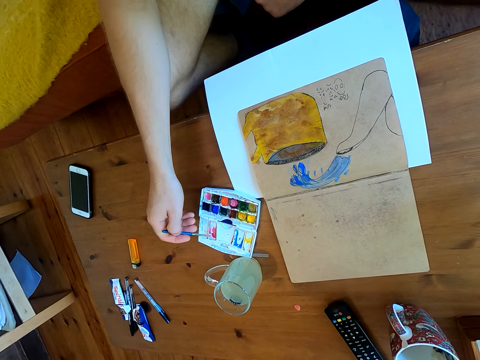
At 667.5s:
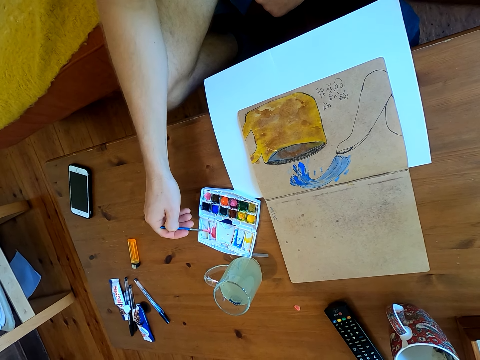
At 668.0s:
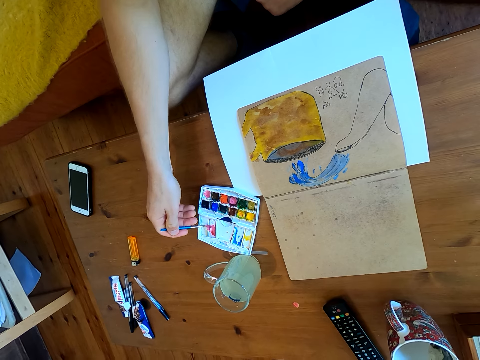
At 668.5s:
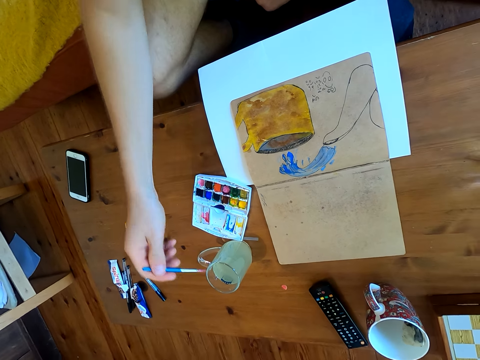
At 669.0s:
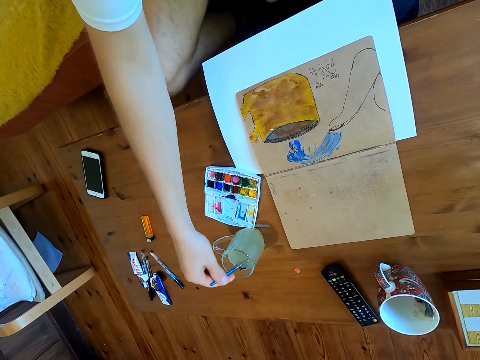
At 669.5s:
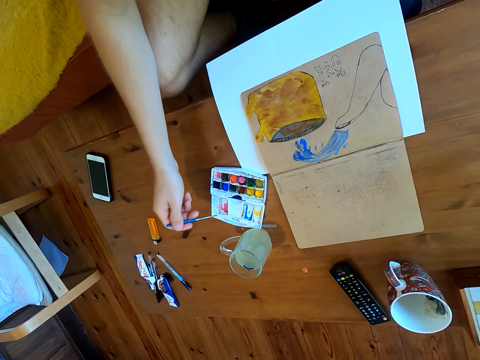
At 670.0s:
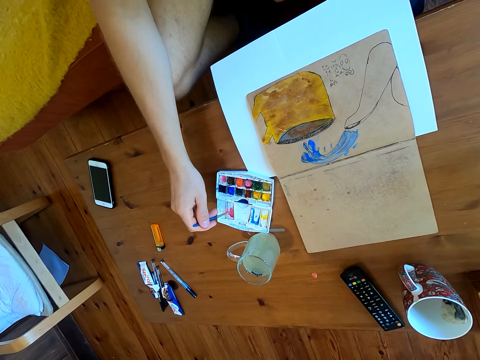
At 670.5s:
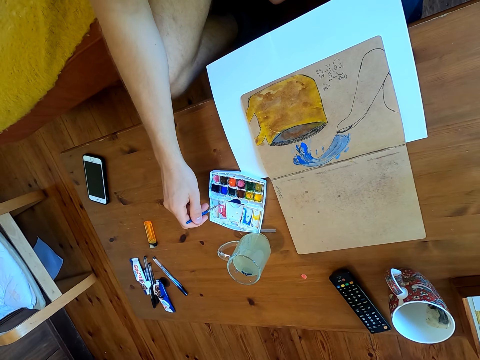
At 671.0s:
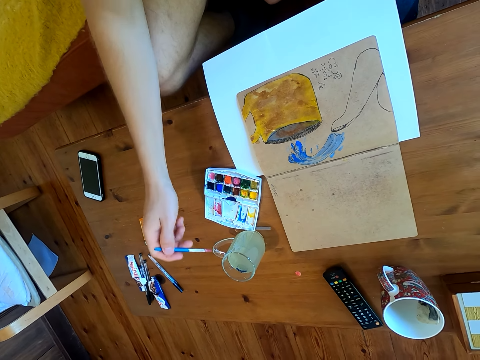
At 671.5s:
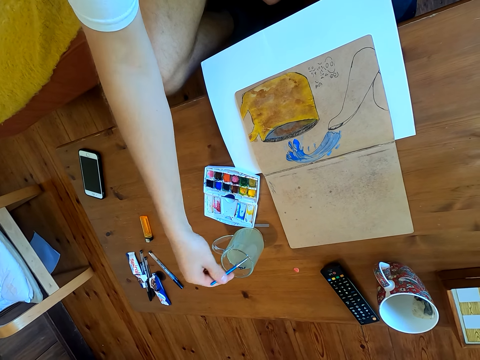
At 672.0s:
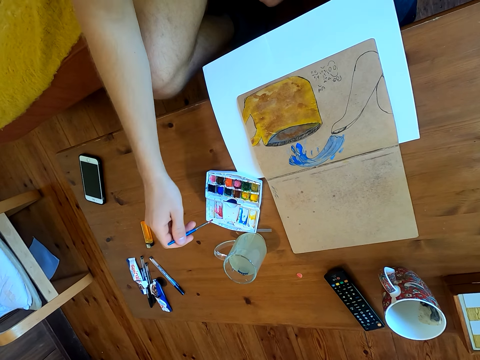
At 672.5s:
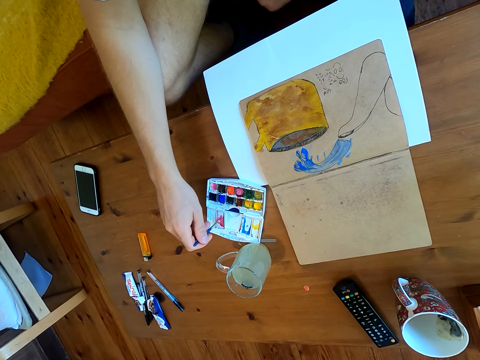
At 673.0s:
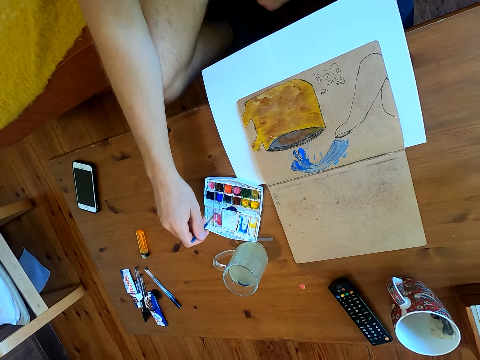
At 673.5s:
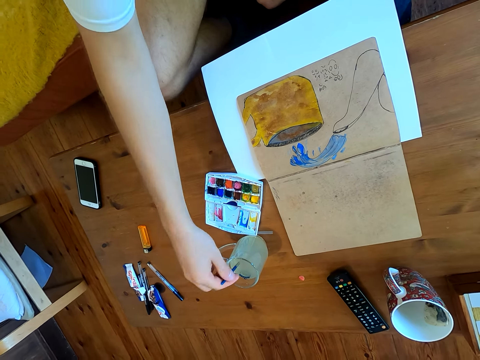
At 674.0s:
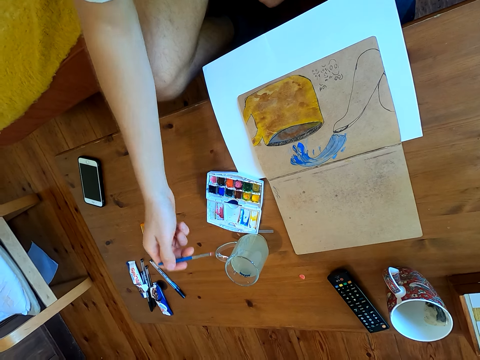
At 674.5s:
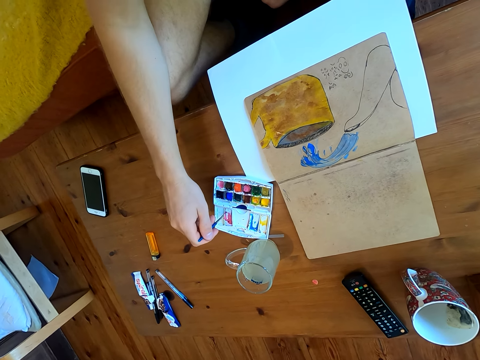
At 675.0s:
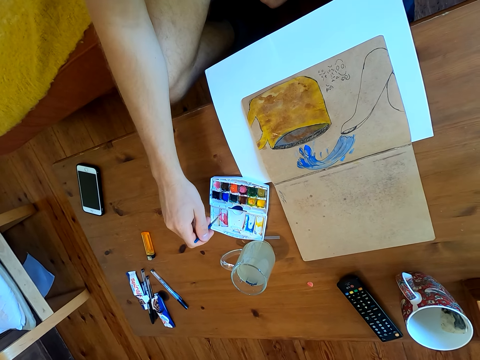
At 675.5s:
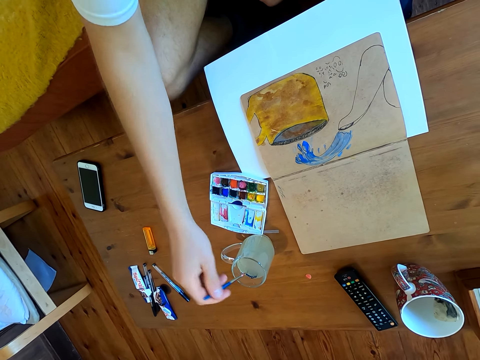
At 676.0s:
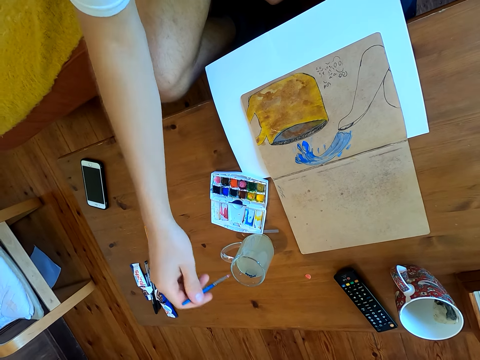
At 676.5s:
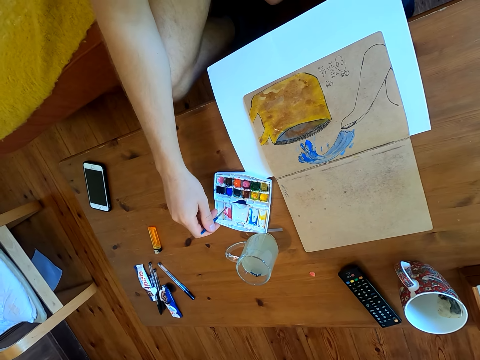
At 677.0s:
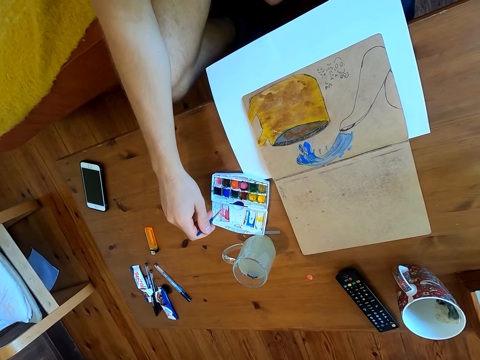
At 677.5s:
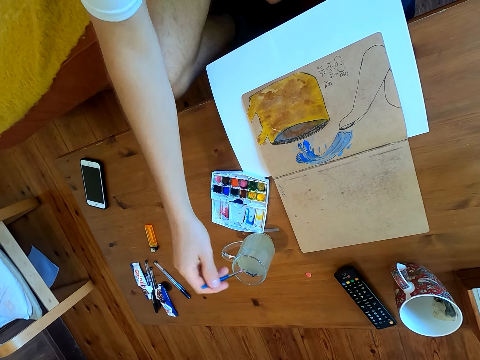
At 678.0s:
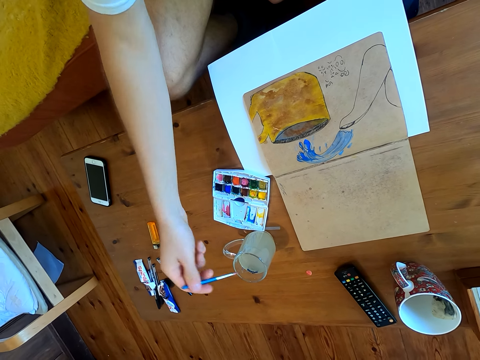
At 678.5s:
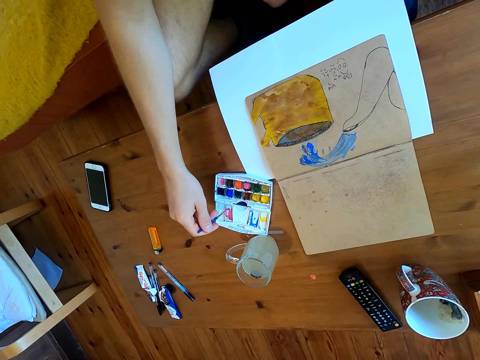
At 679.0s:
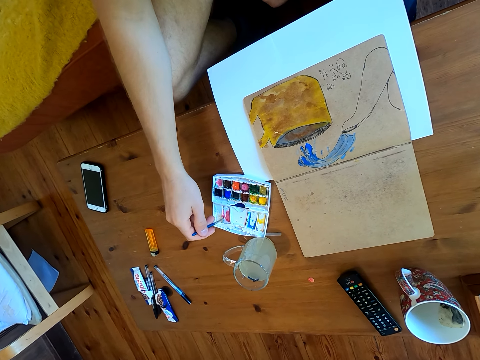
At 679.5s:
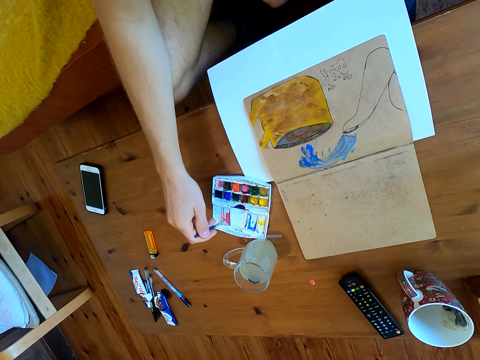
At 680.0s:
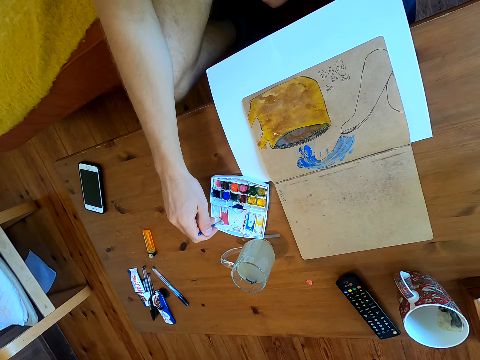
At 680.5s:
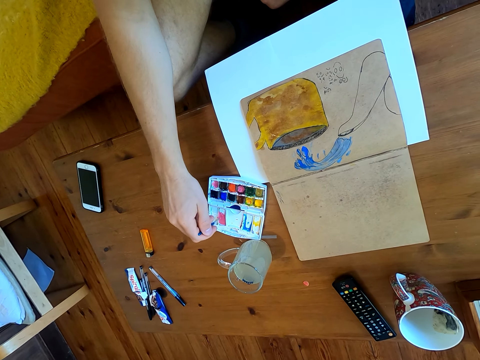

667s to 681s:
The camera wearer dips the brush in a liquid. They immerse the brush in watercolor. They dip the brush in the liquid. They immerse the brush in the watercolor. They dip the brush in the liquid. They immerse the brush in the watercolor. They dip the brush in the liquid. They immerse the brush in the watercolor. They dip the brush in the liquid. They immerse the brush in the watercolor.

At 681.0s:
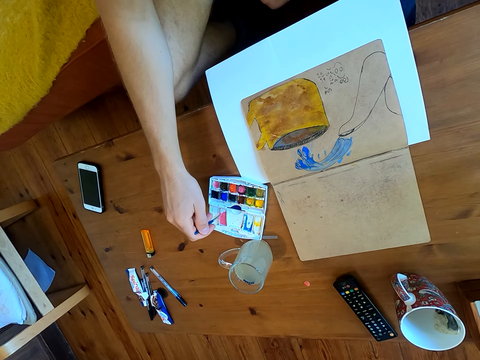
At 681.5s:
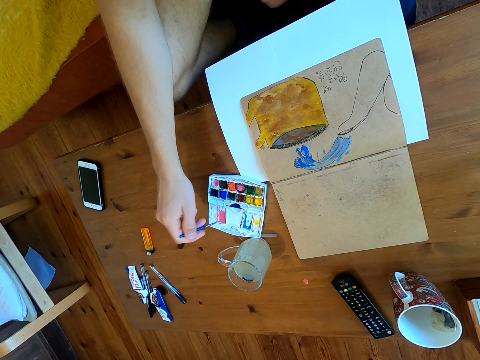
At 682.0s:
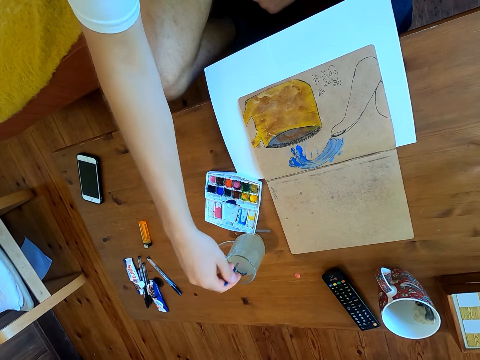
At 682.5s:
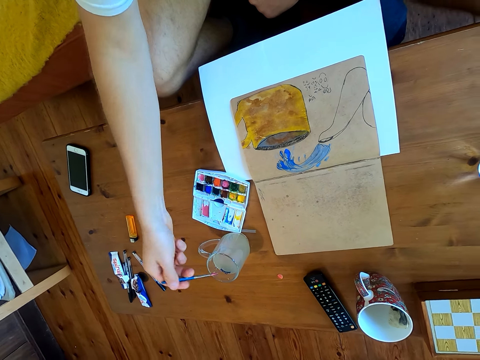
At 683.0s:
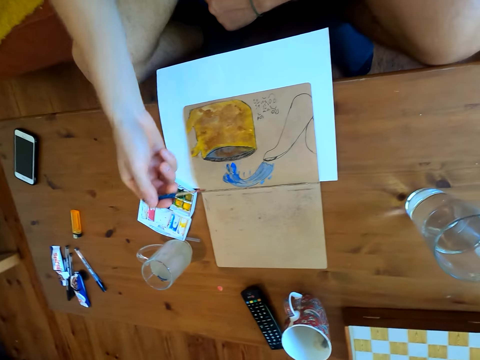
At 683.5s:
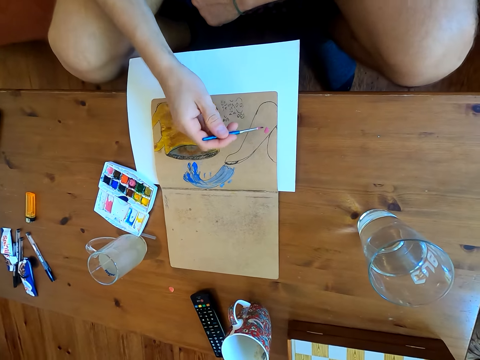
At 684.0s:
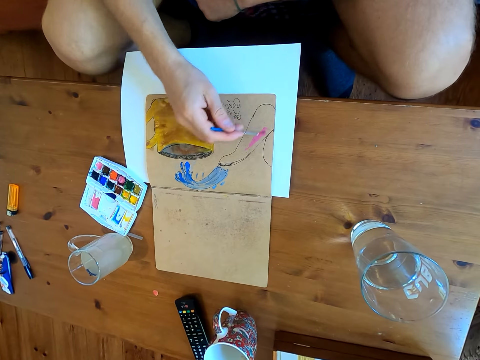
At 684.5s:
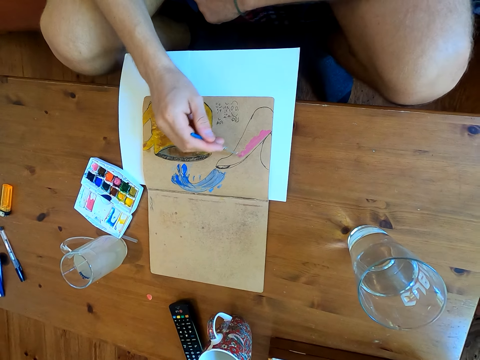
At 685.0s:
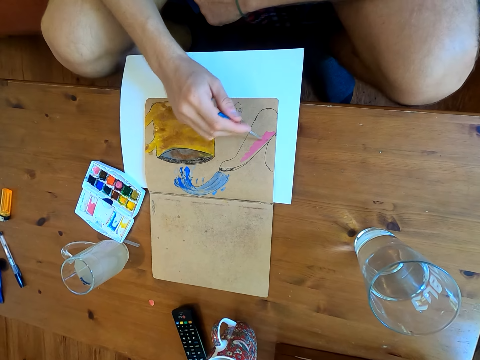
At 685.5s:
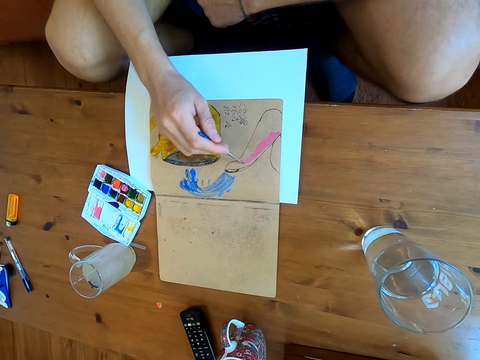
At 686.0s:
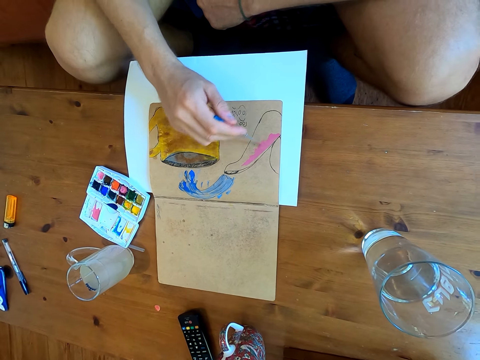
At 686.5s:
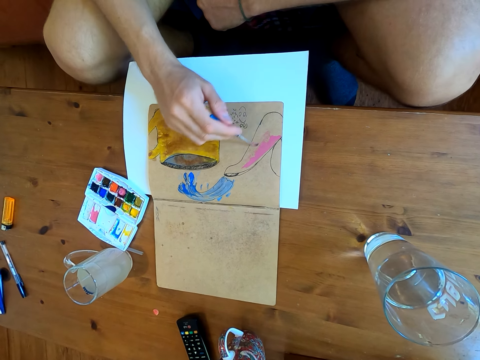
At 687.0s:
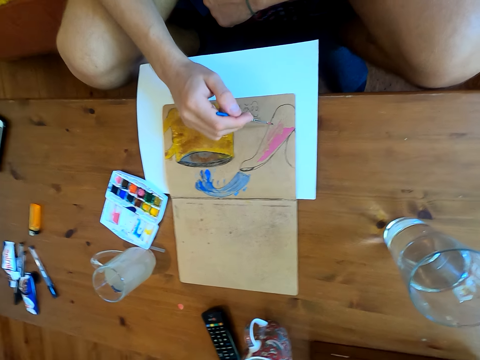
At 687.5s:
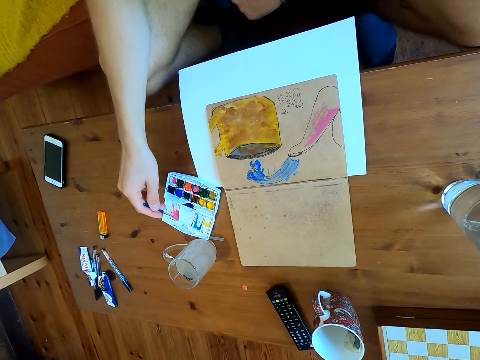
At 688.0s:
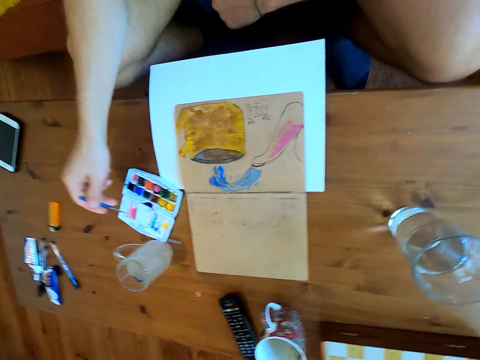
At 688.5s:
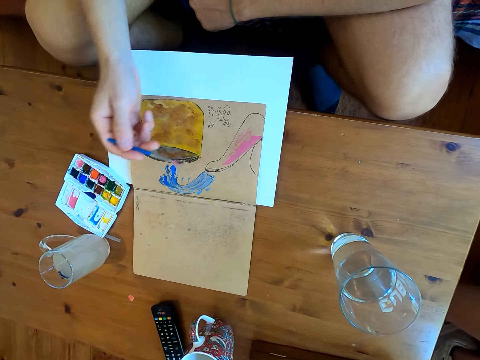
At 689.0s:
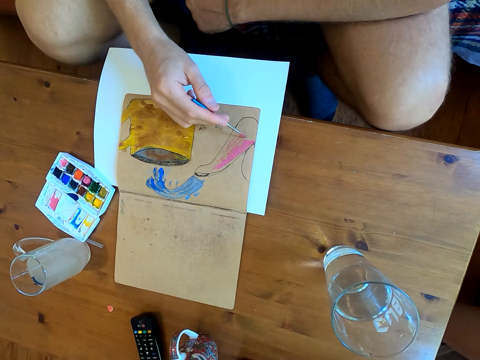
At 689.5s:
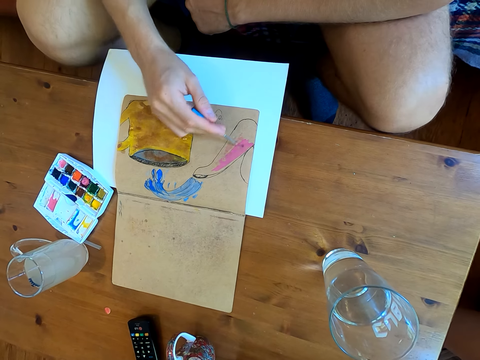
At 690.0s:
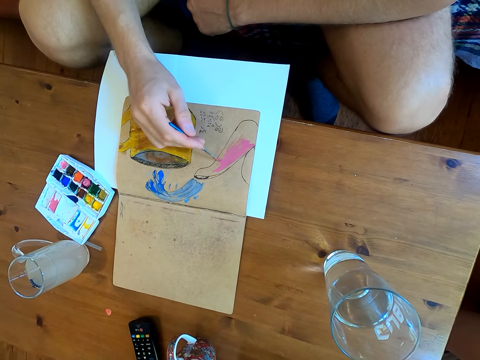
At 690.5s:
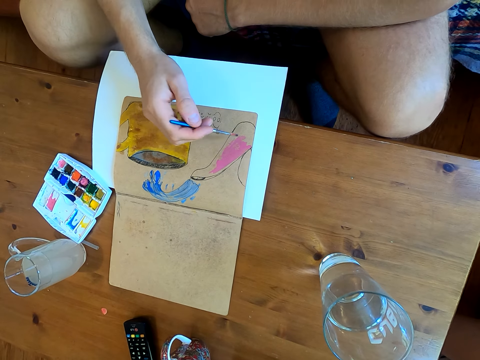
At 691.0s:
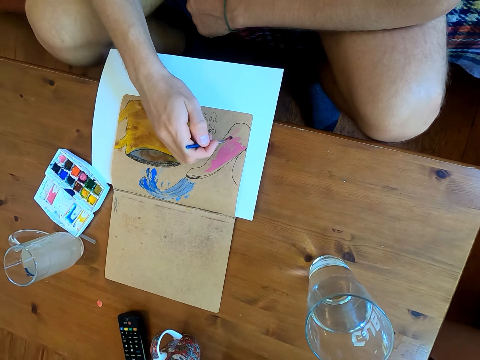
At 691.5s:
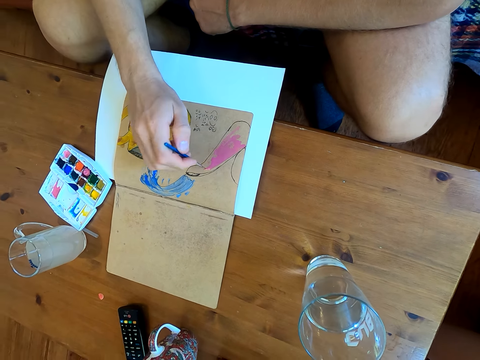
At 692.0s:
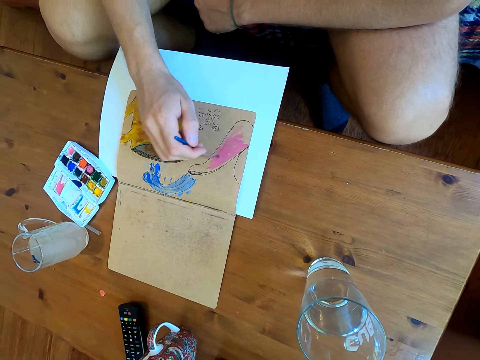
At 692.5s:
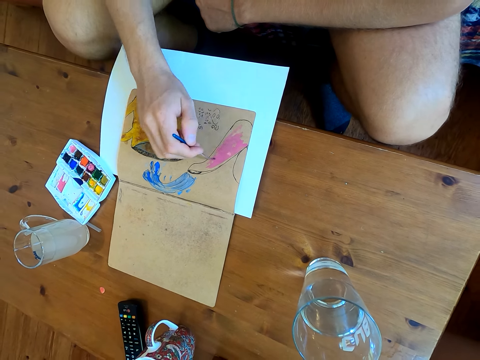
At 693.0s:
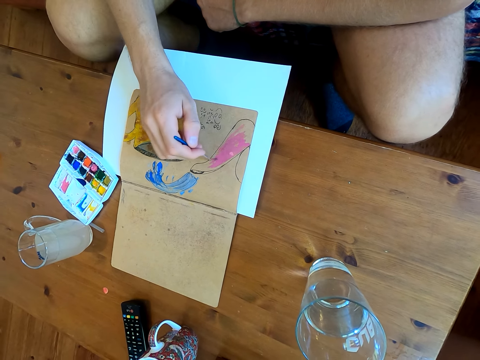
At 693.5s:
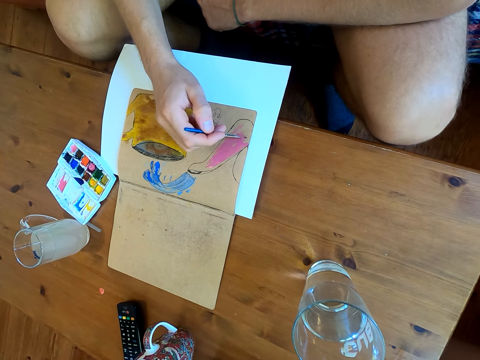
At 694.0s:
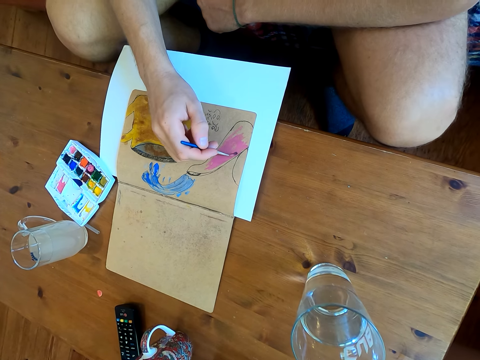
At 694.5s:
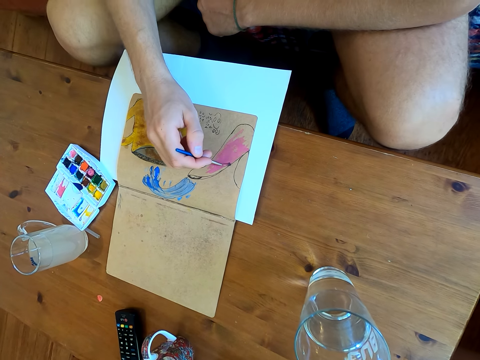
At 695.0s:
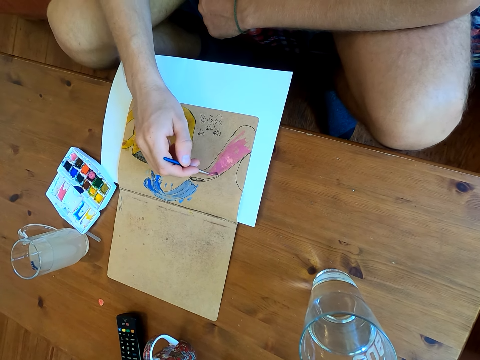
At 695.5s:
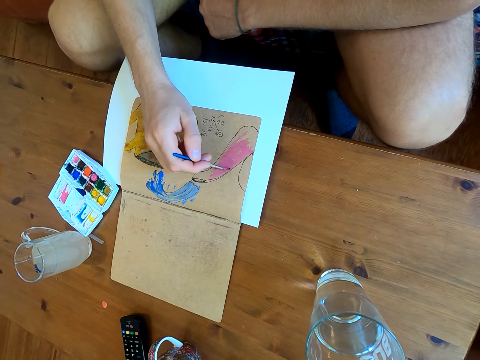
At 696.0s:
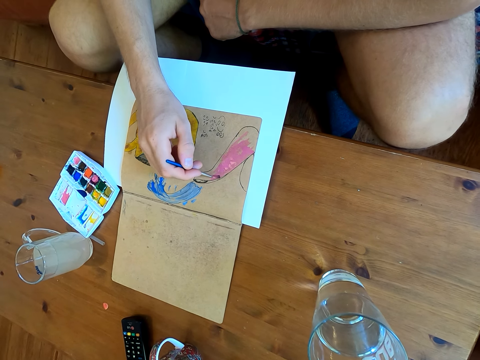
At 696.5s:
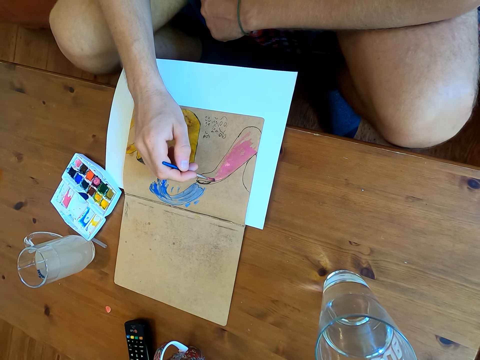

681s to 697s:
The camera wearer dips the brush in a liquid. They paint the drawing on the paper. They immerse the brush in watercolor. They paint on the paper.
